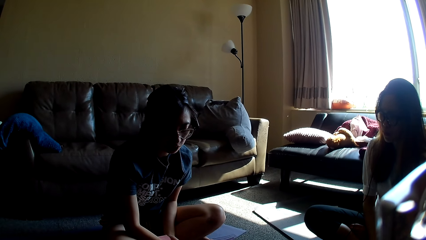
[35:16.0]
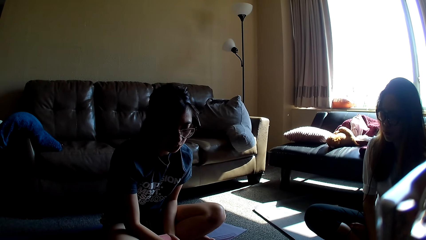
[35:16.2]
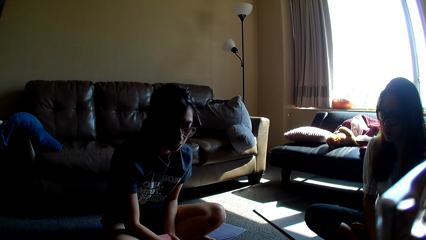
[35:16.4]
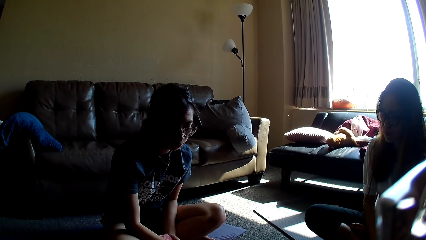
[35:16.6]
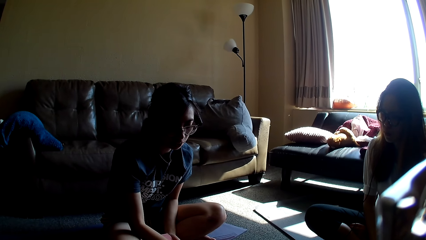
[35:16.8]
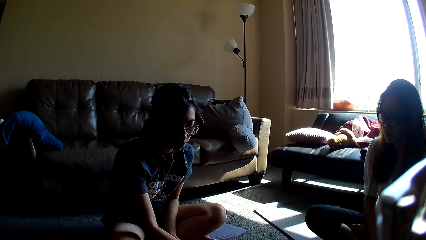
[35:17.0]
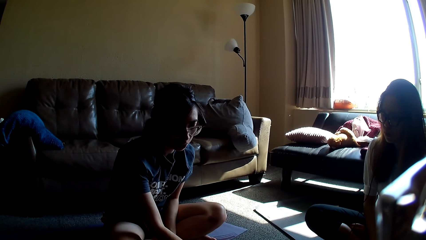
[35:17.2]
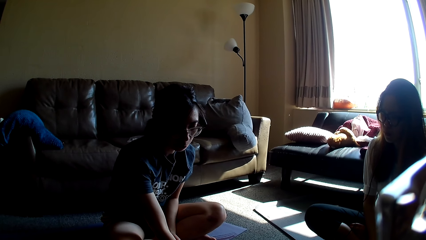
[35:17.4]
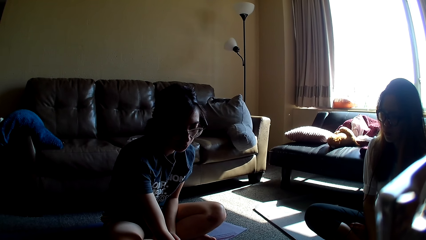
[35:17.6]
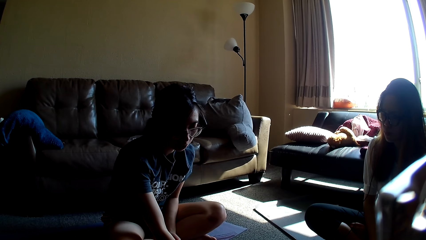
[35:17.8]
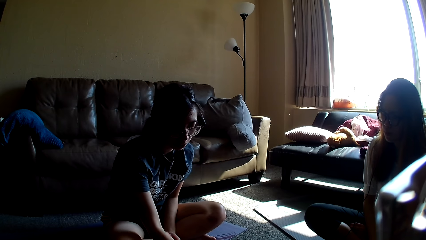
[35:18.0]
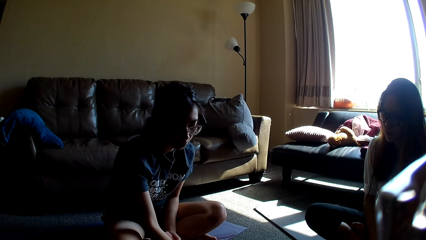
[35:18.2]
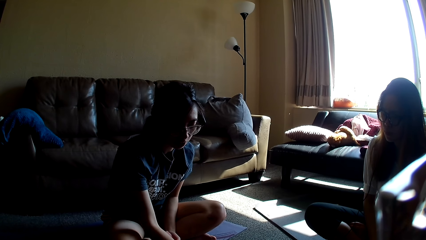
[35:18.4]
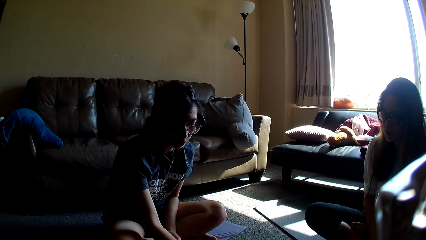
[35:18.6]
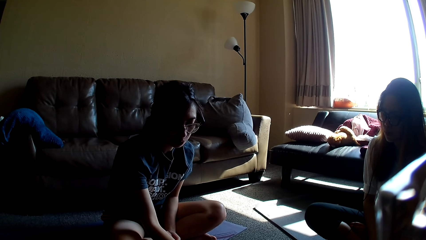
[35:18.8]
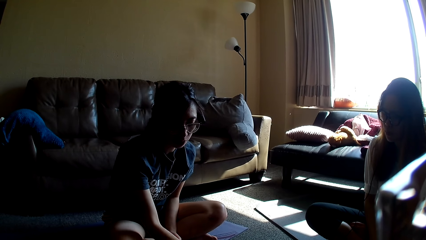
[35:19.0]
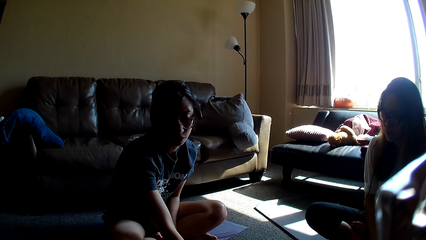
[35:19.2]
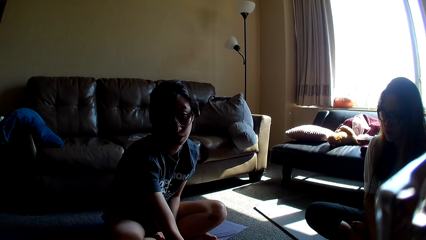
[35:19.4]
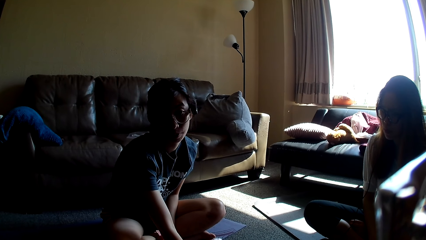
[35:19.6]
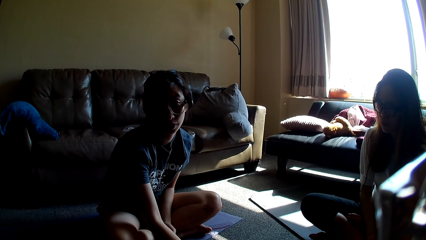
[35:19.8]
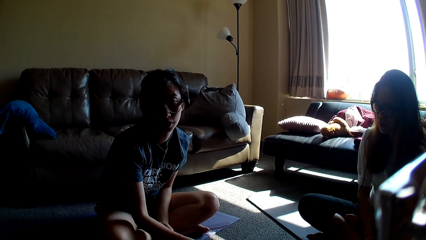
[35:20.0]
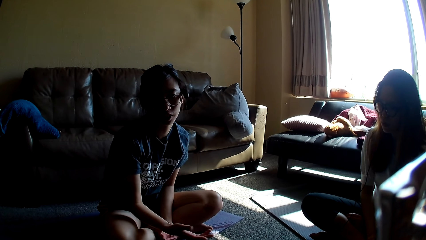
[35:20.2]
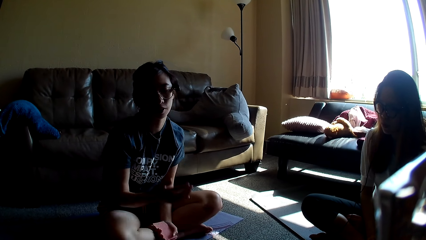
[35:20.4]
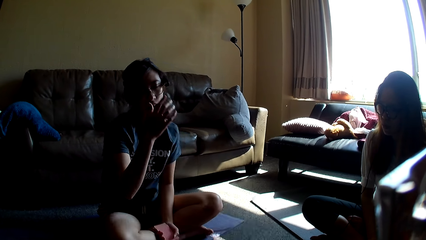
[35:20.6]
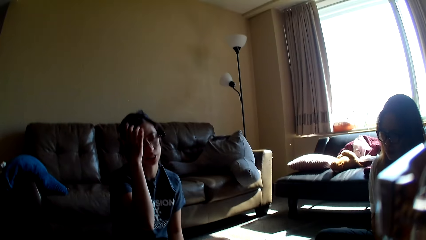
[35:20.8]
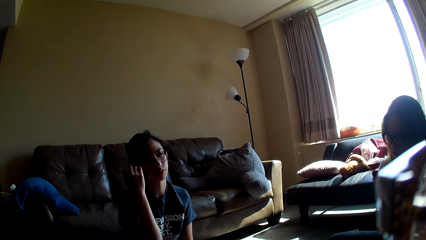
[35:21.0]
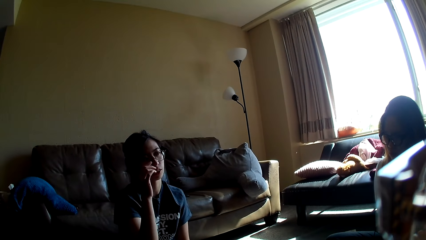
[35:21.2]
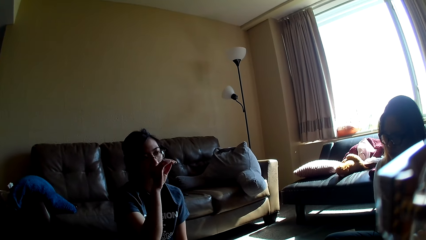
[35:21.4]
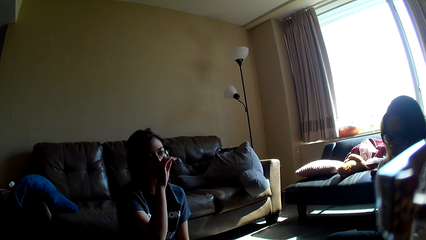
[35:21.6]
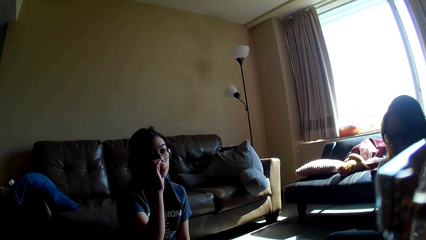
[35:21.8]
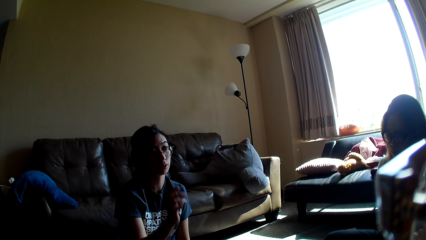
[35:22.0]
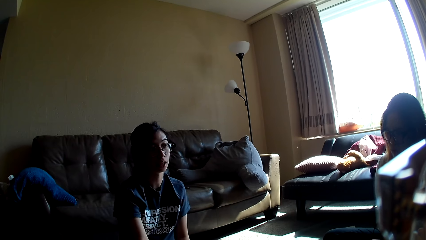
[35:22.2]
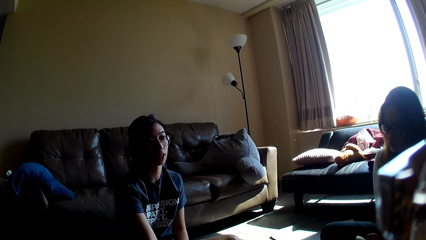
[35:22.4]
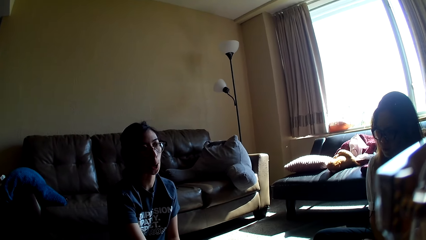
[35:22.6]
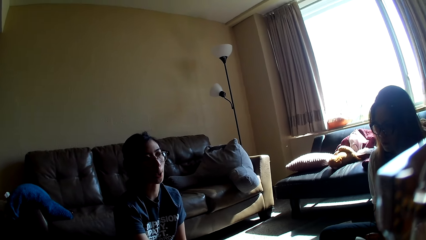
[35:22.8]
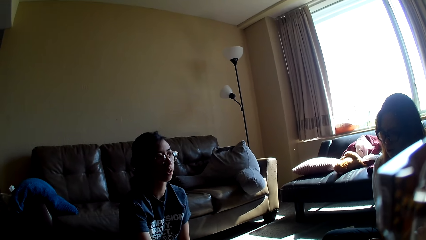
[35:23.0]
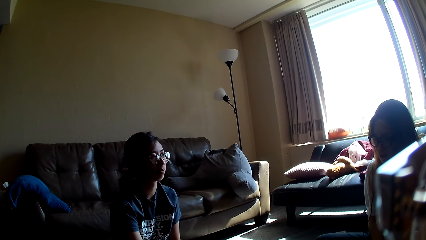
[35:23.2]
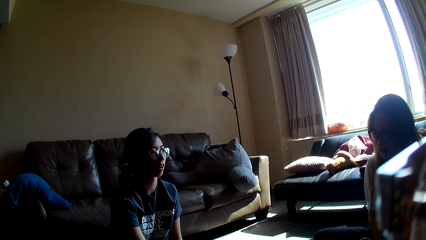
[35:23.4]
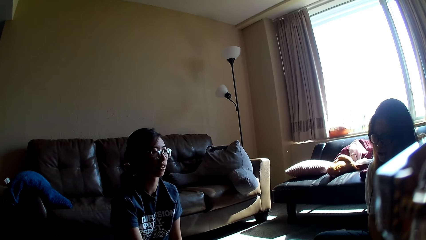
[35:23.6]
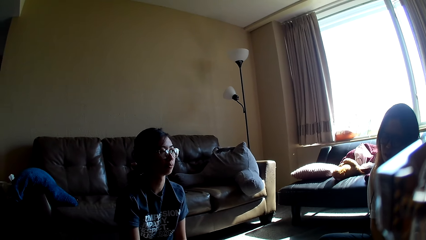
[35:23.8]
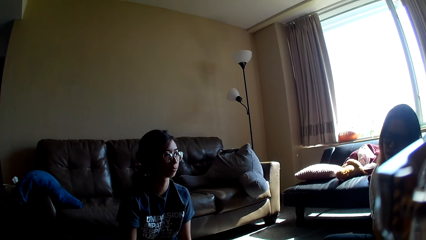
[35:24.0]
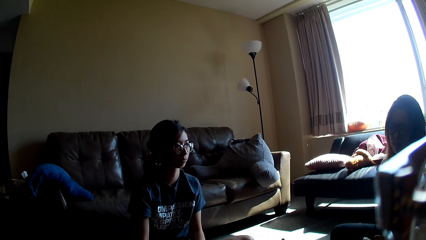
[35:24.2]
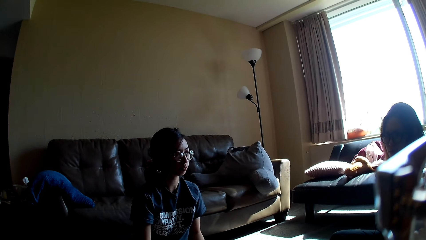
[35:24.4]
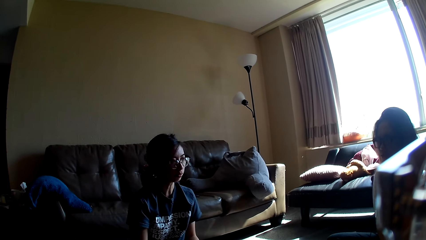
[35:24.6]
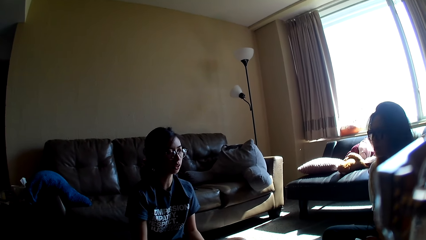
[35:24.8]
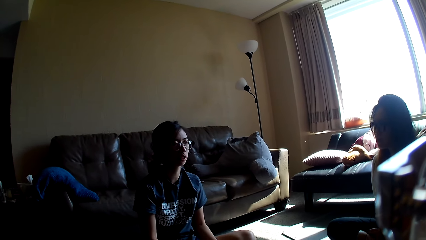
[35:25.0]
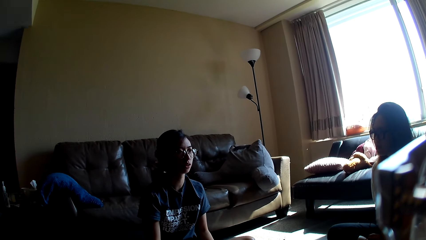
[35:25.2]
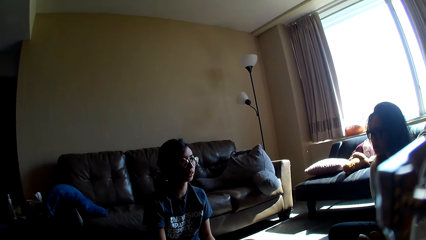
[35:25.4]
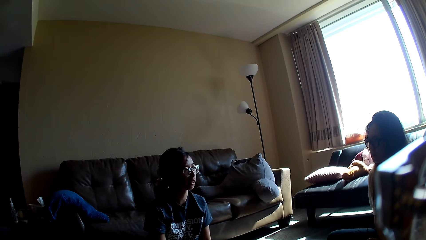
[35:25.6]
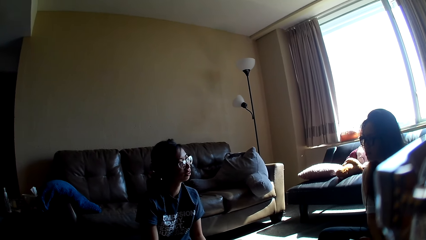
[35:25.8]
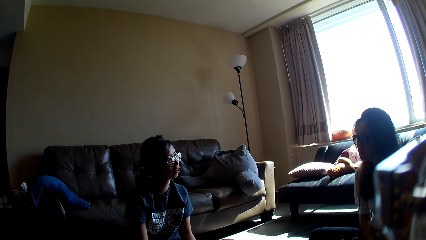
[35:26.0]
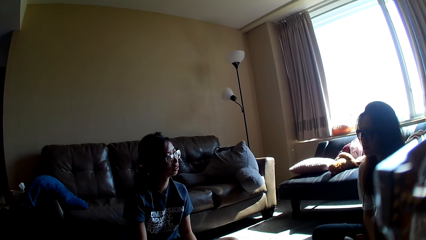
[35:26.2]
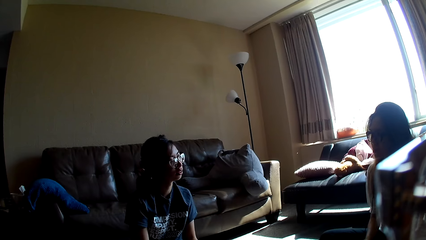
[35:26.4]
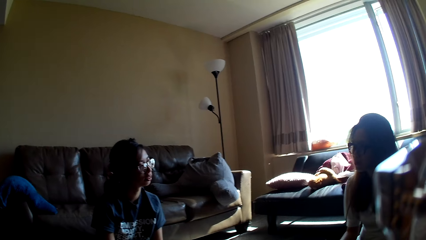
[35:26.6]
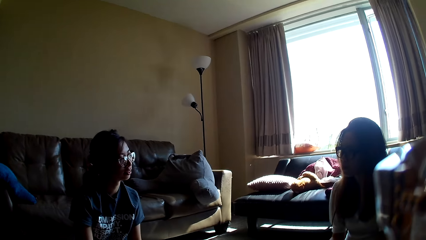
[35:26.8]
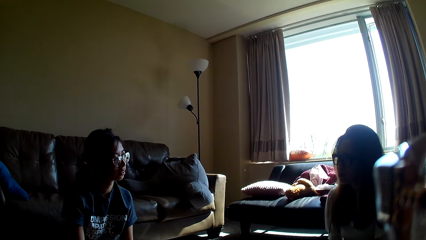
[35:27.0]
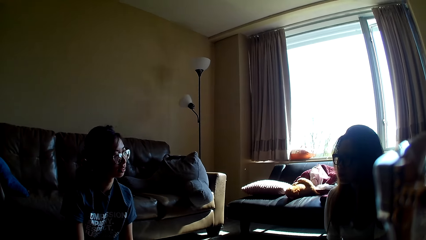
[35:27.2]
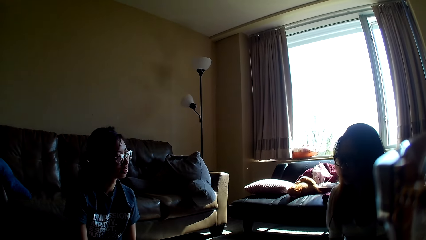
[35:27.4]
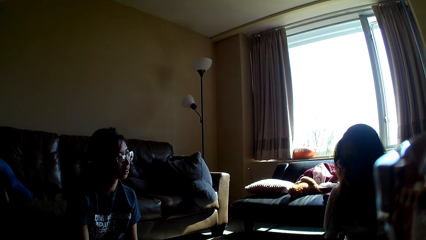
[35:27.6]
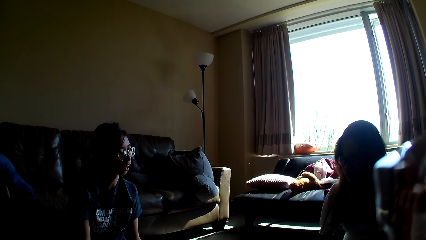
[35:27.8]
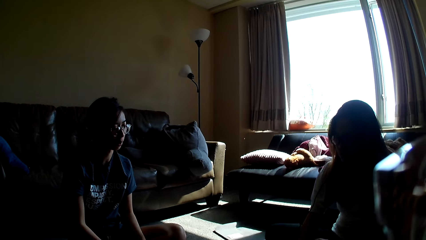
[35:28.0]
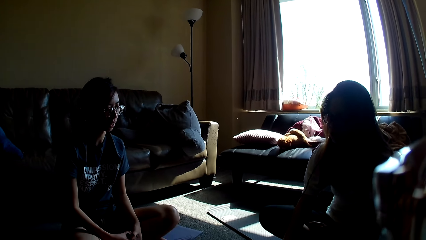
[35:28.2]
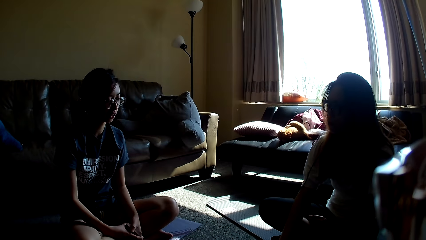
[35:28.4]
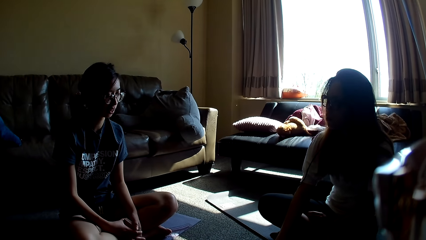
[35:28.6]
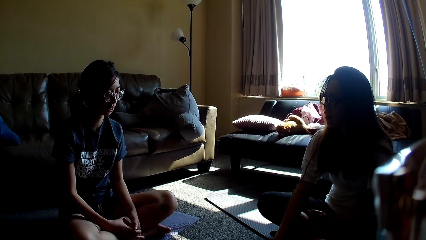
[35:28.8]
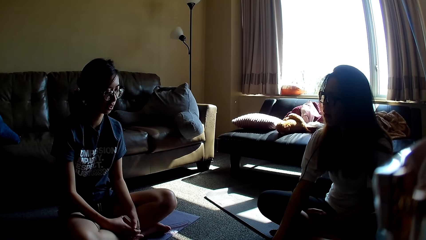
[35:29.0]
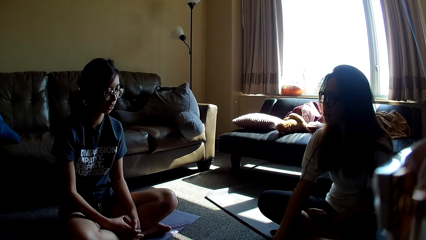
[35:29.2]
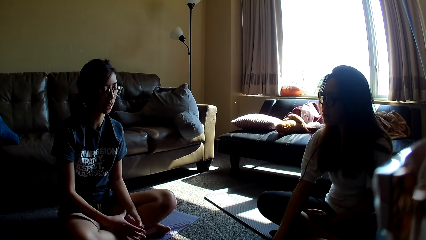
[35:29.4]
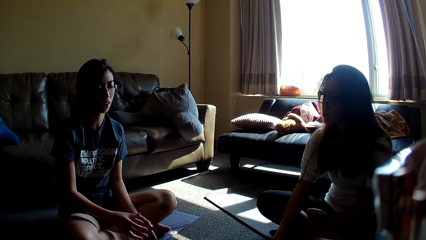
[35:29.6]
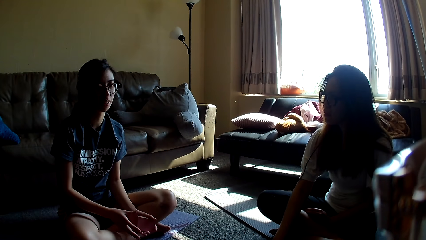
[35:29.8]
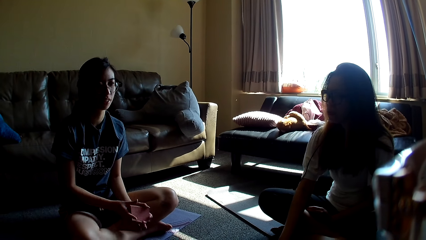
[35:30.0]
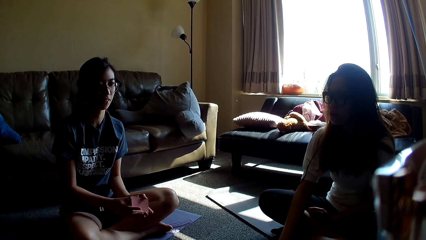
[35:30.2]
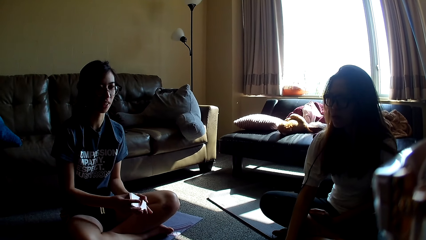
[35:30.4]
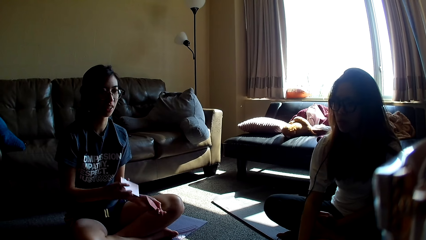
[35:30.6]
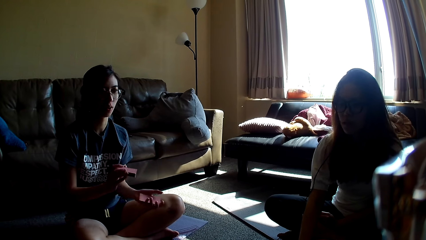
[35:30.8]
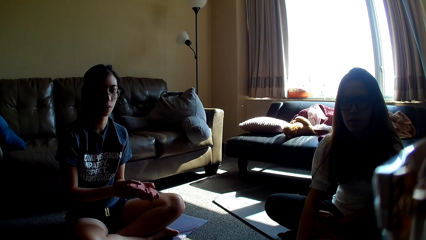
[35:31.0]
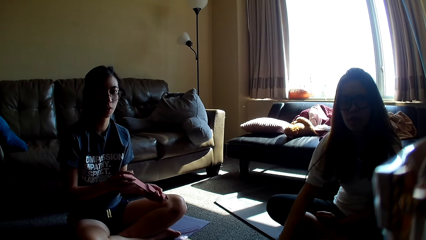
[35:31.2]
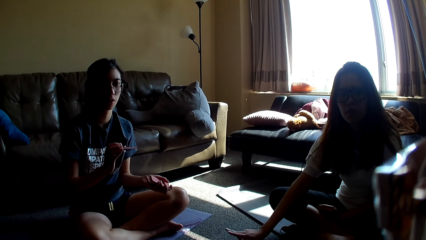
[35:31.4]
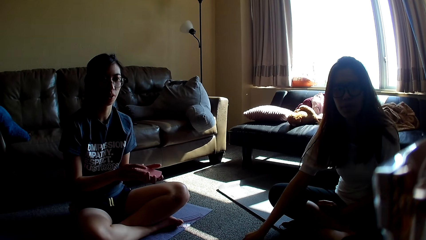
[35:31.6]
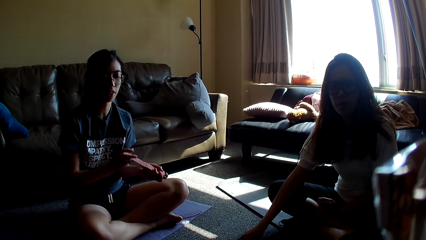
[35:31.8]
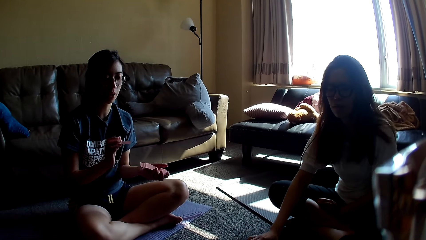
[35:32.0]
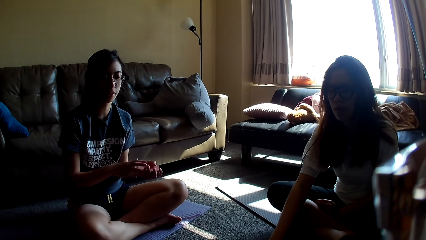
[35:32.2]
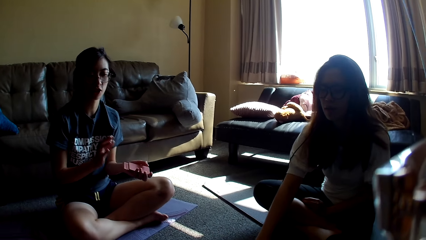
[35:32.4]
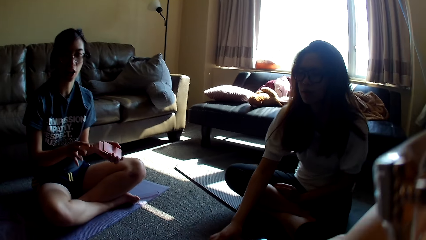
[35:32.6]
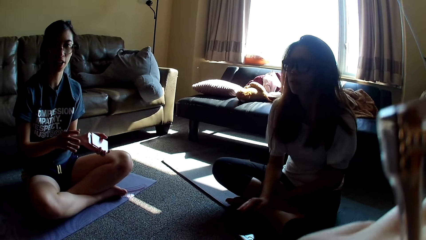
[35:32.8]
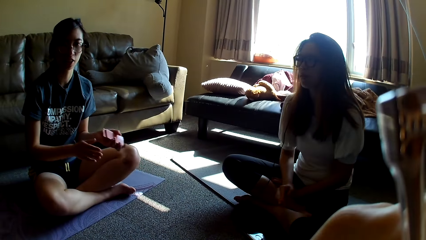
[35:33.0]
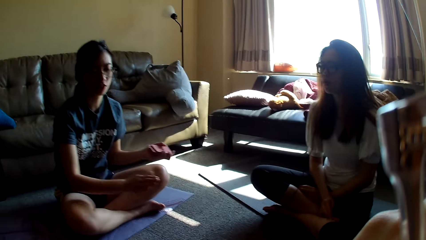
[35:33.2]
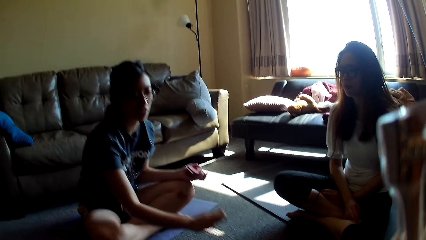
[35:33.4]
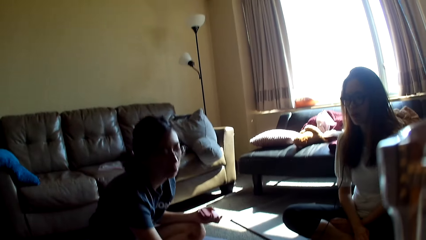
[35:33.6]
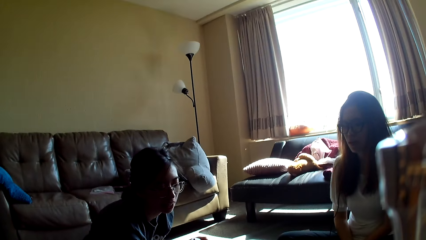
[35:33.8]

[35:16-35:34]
A lady moves a hand. She leans forward. She touches the hair. She swings the hand. She rubs the nose. She moves the hand towards the floor. The camera wearer looks around. The lady mixes the cards. Another lady moves a hand and crosses hands.
